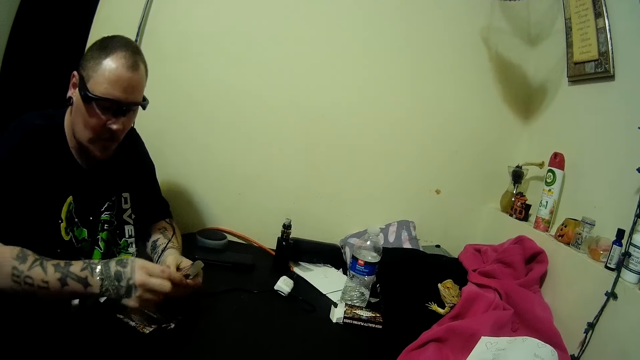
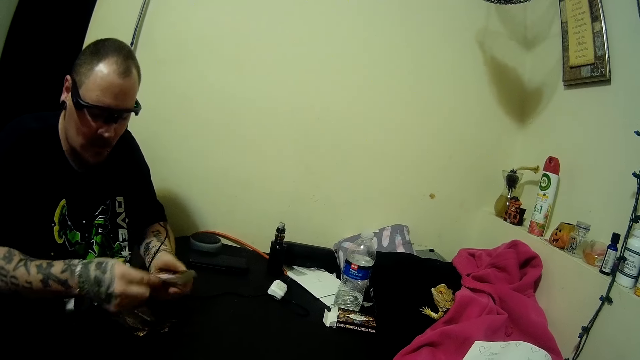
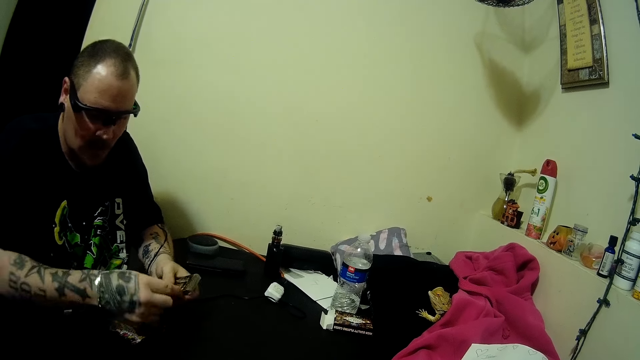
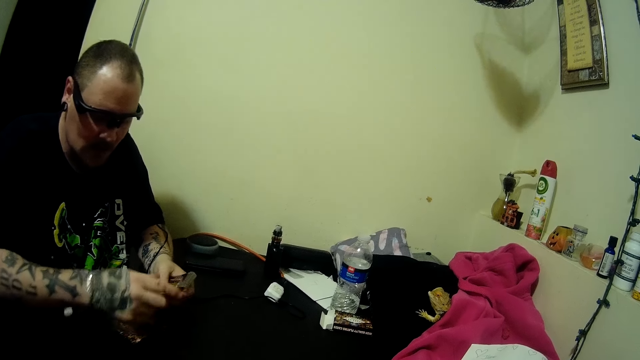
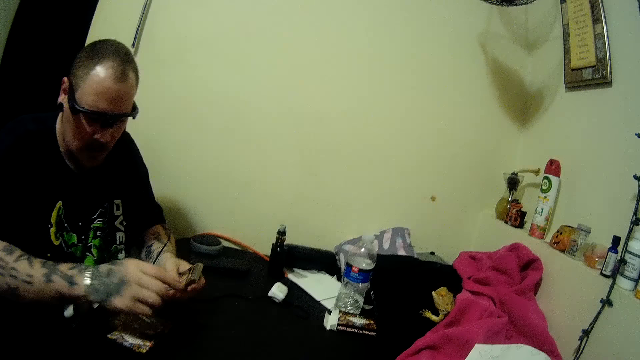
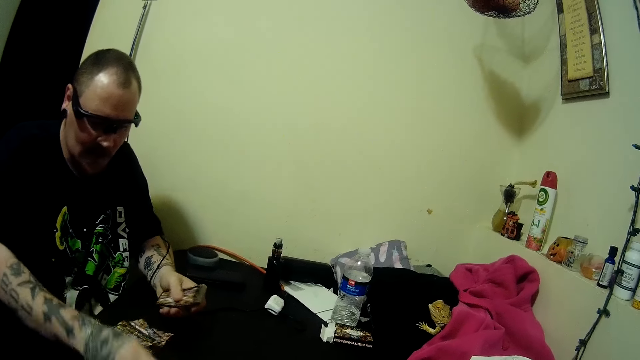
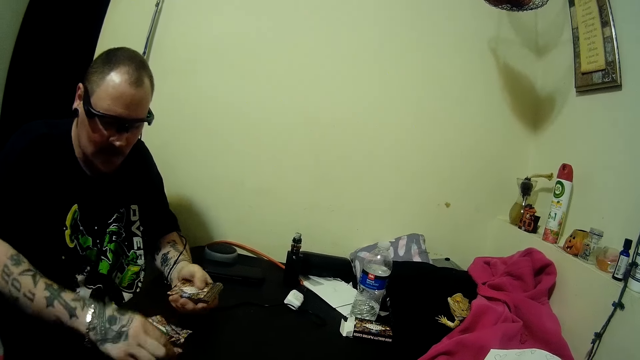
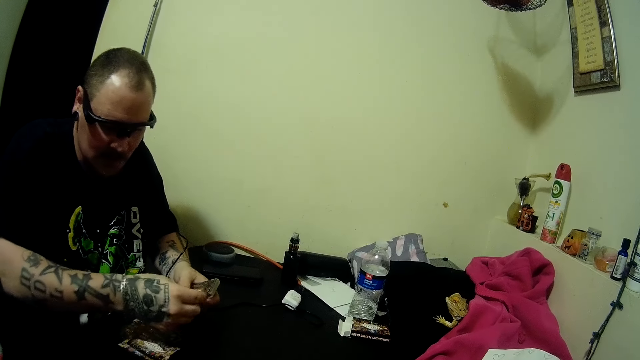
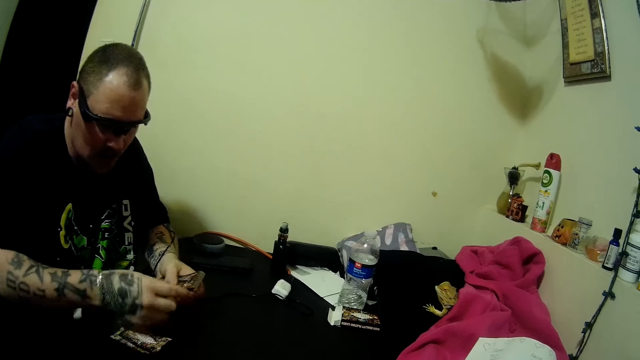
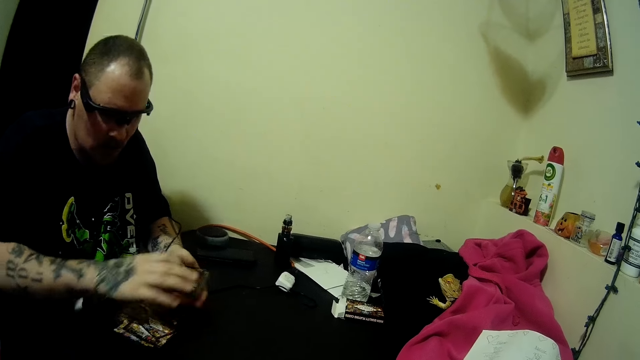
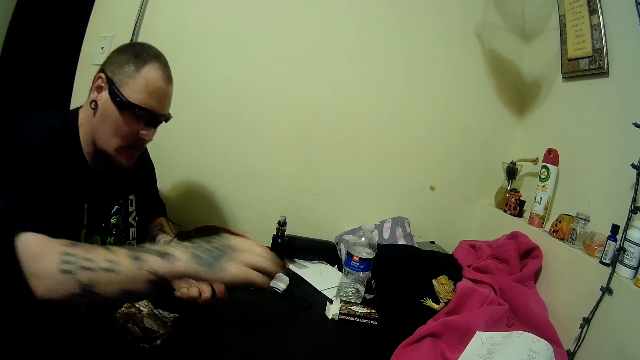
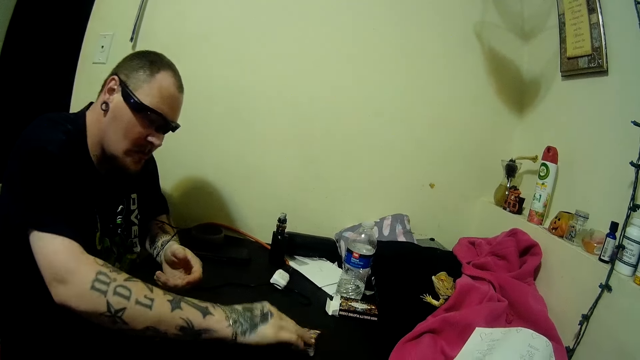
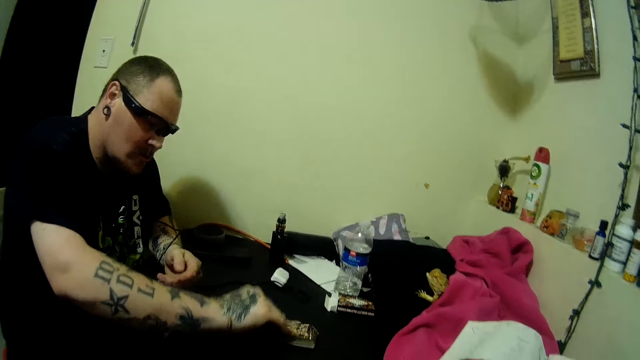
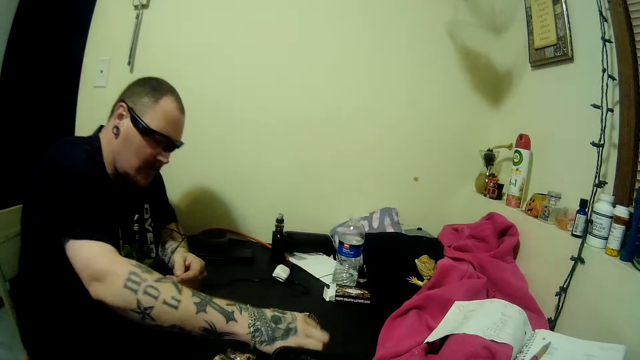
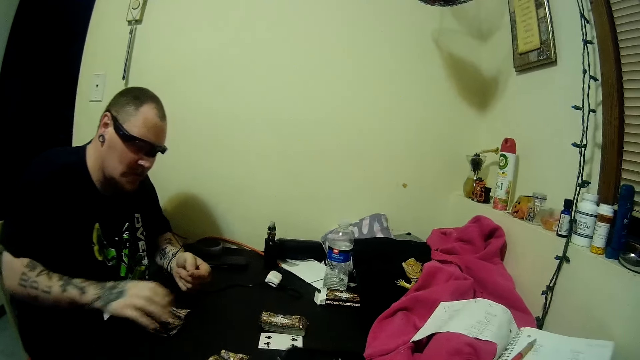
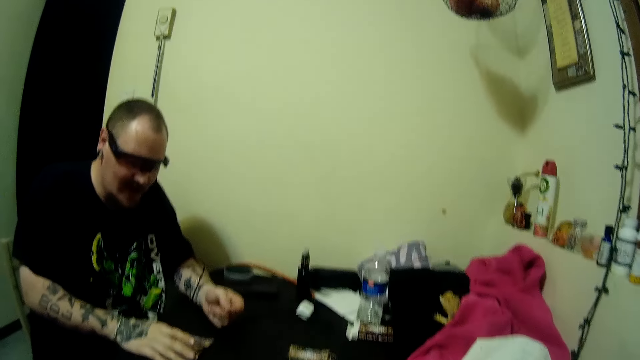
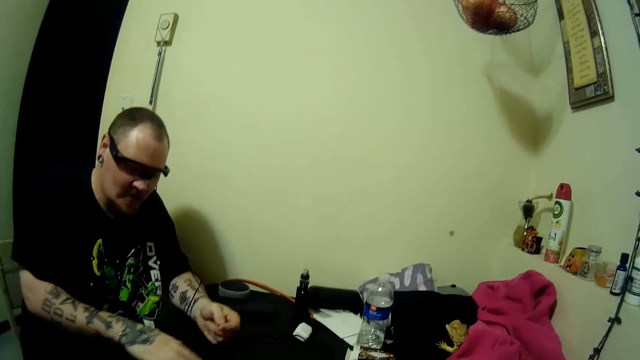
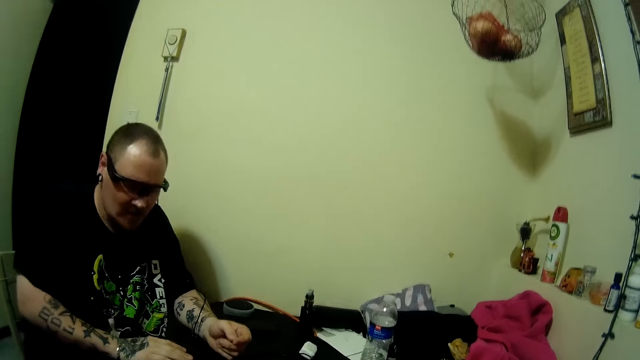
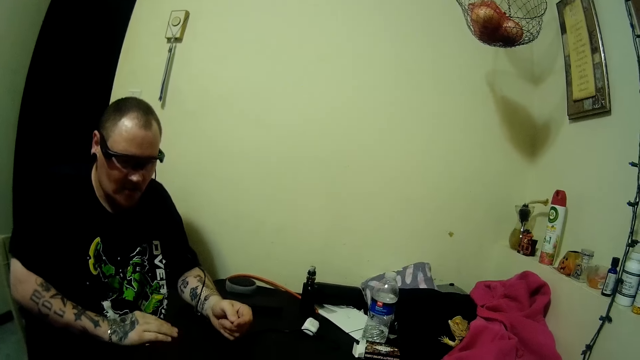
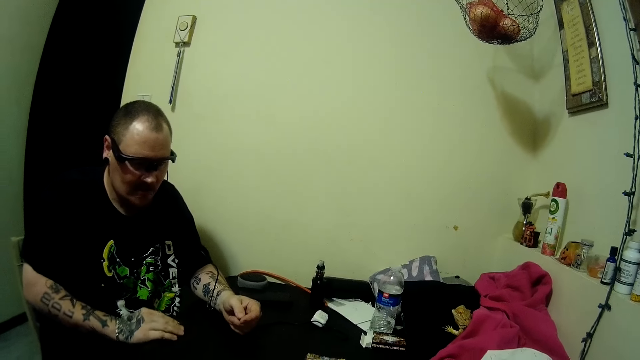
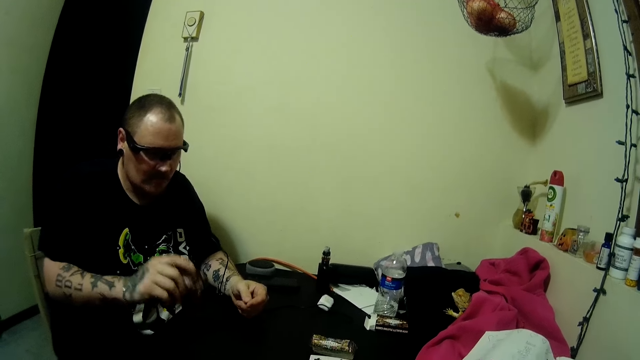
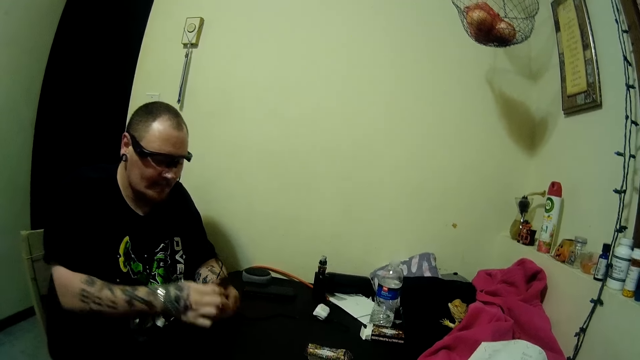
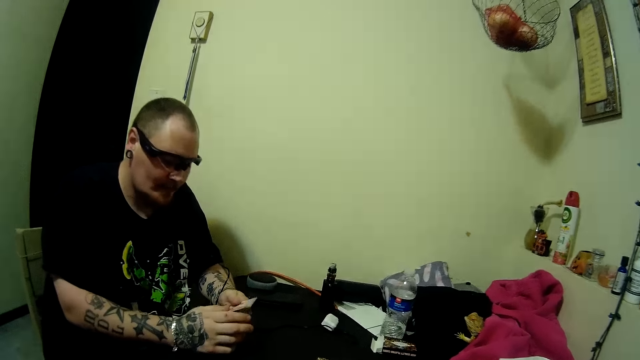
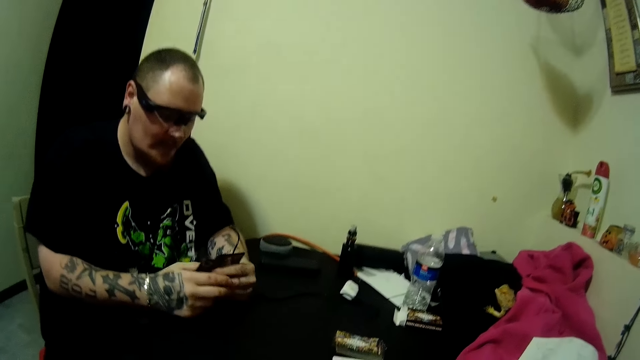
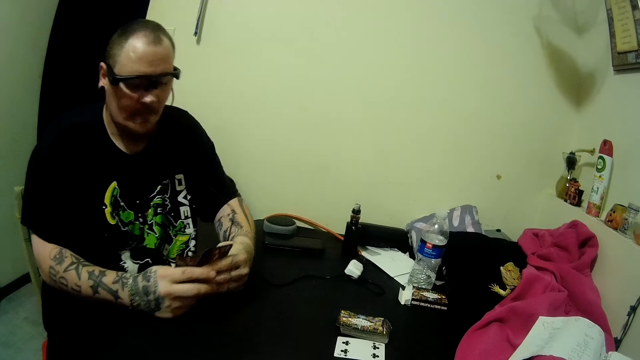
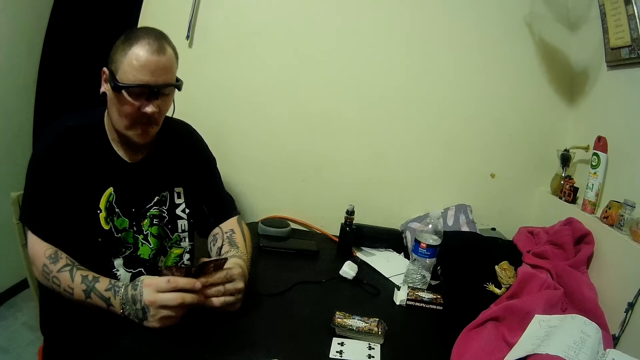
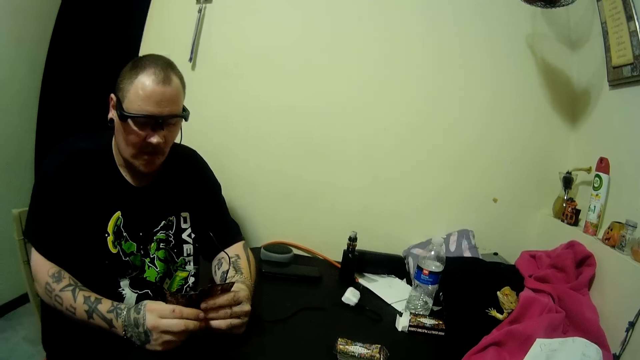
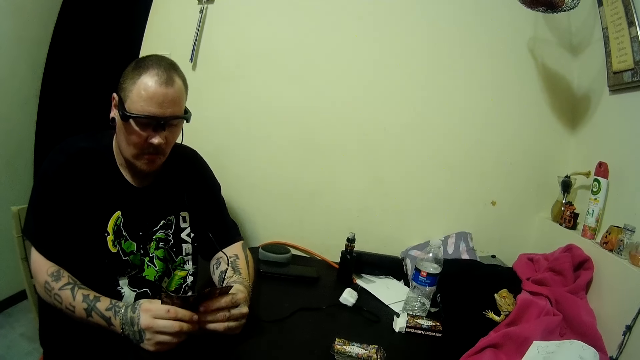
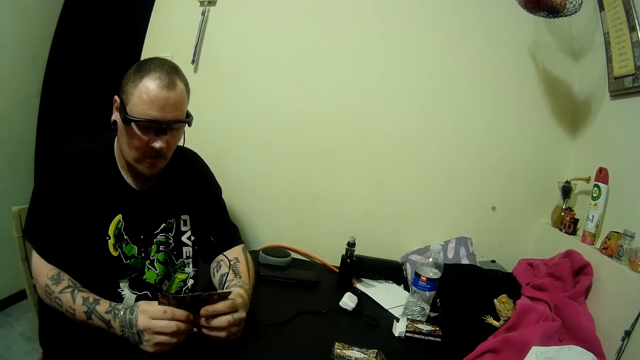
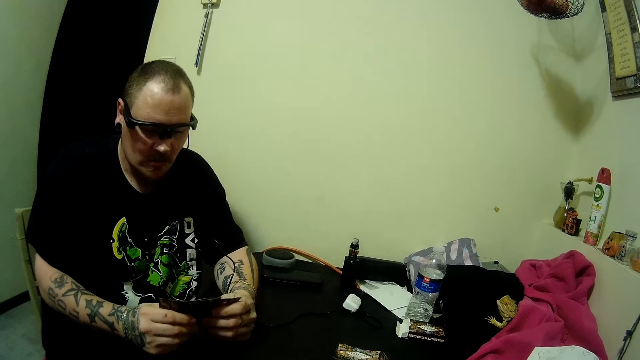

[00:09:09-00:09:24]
The man places the cards on the table with his right hand, picks up a card from the table with his right hand, and drops the card on the table. The man flips a card with a hand. The man picks up the cards on the table, hits the cards on the table, and arranges the cards in his hands. The man holds the cards with hands. The camera wearer speaks to the man.

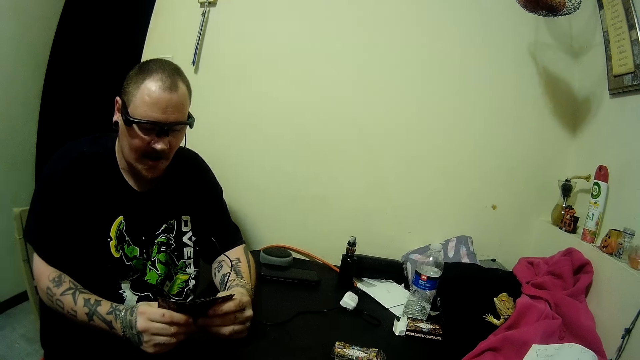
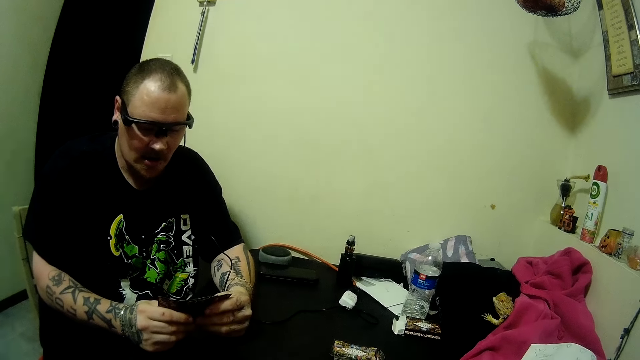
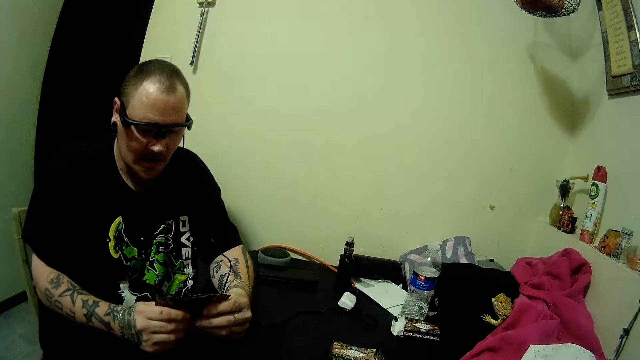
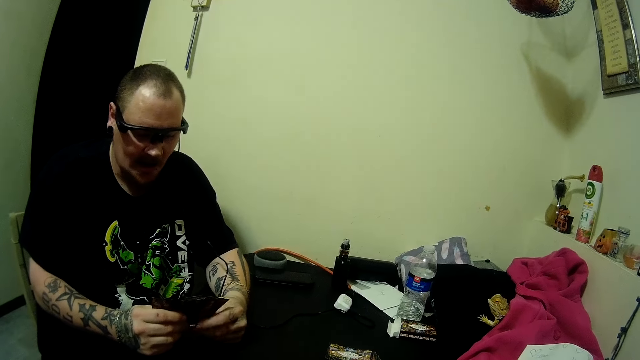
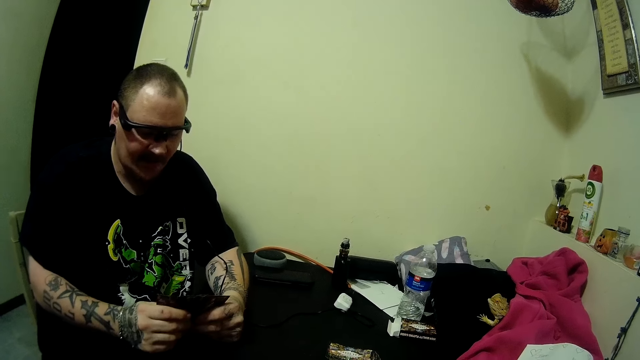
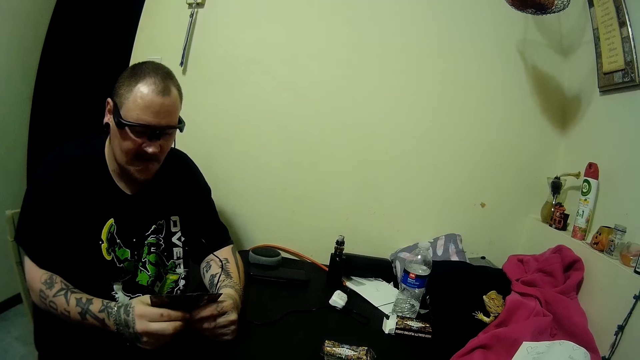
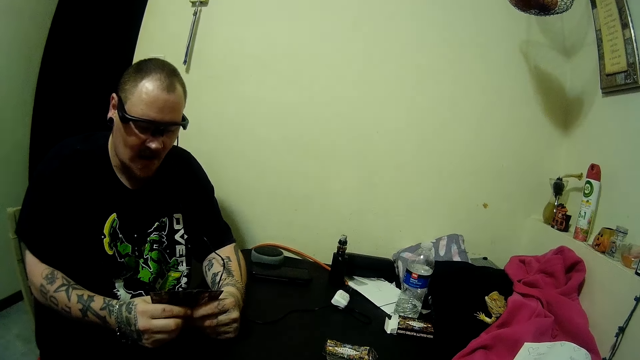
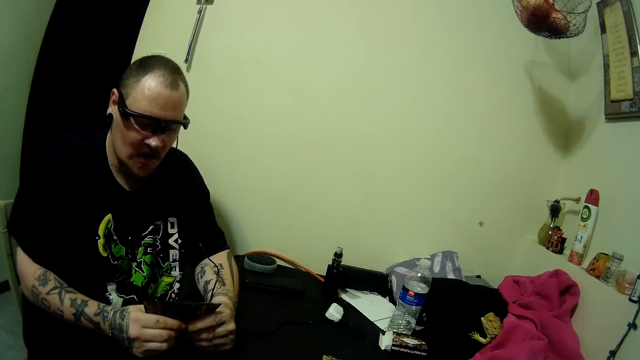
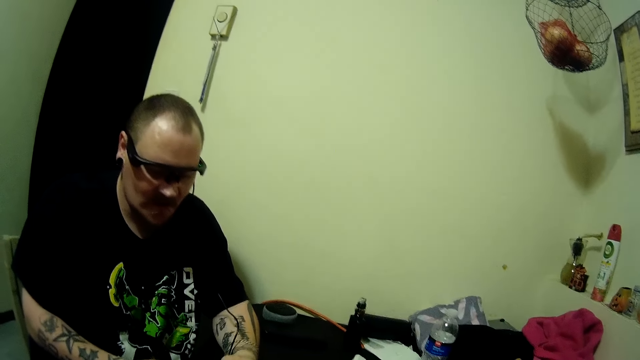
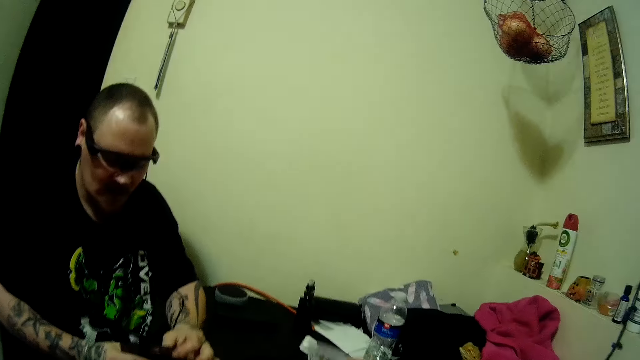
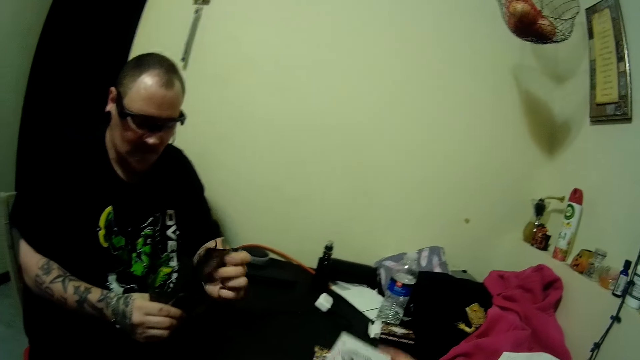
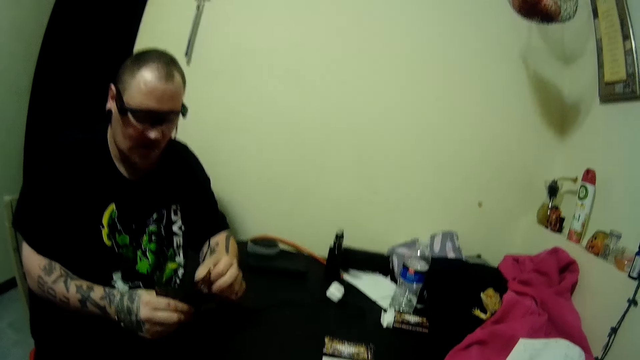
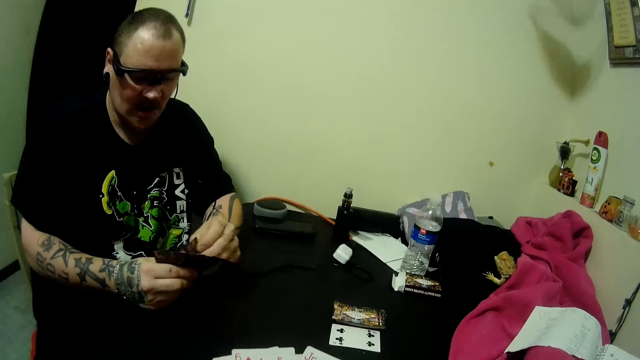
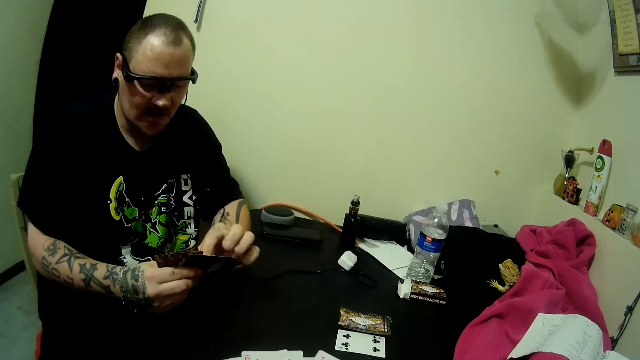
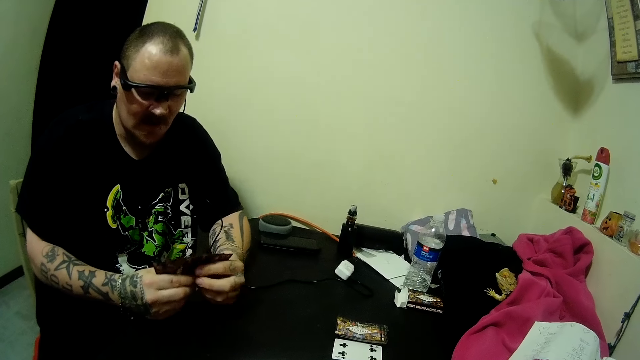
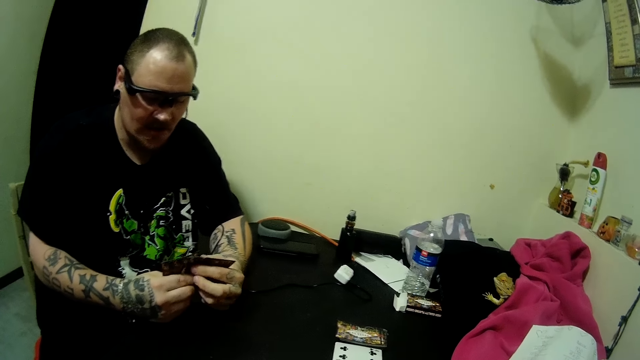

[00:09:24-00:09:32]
The man speaks to the camera wearer. The man arranges the cards in his hands and picks a card. The camera wearer holds up a card. The man holds the cards with hands.
